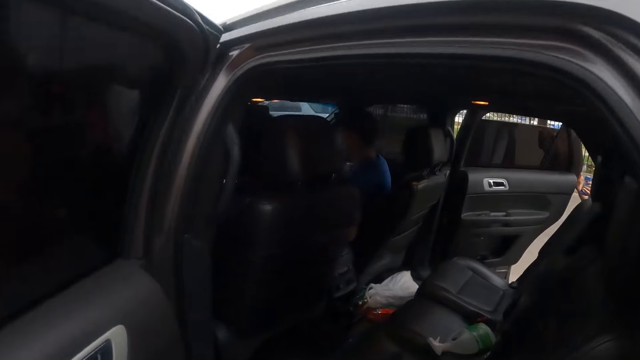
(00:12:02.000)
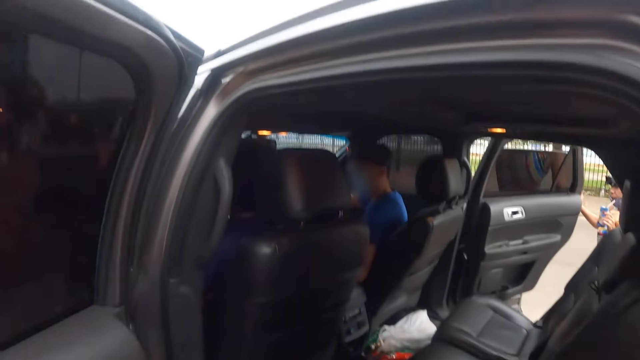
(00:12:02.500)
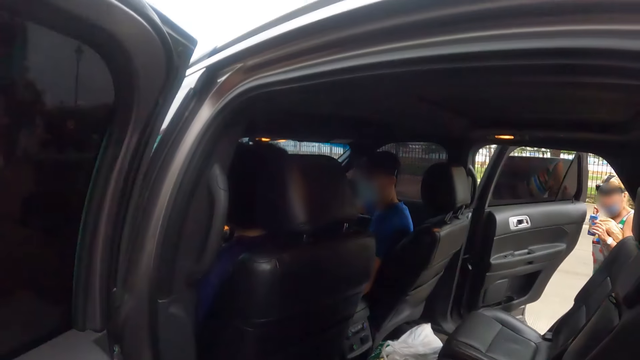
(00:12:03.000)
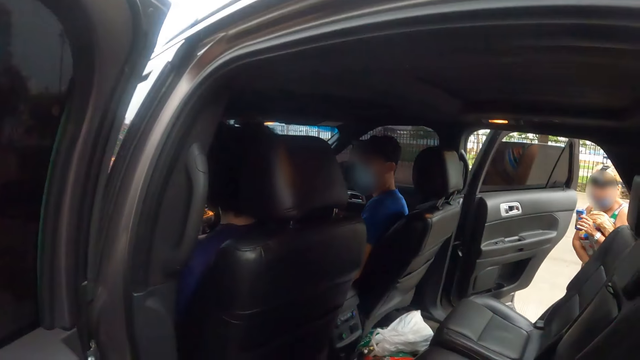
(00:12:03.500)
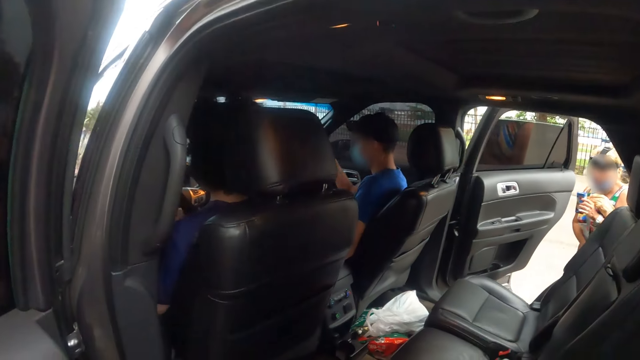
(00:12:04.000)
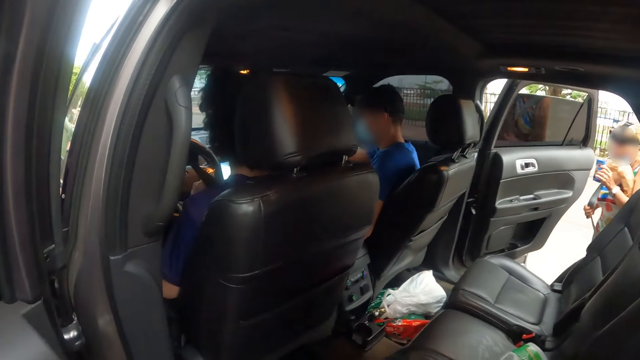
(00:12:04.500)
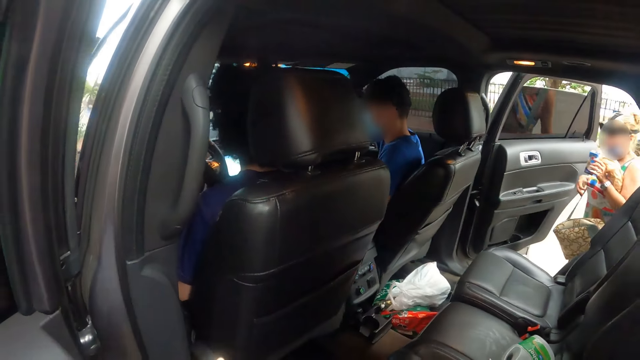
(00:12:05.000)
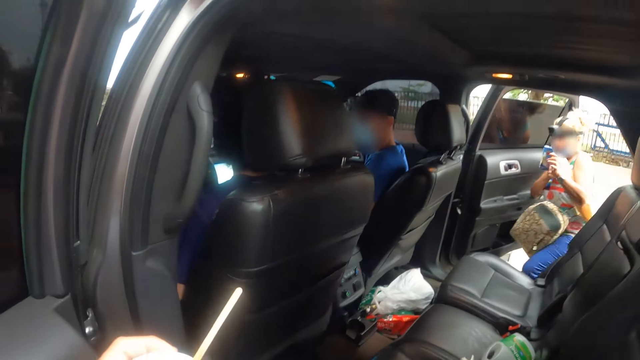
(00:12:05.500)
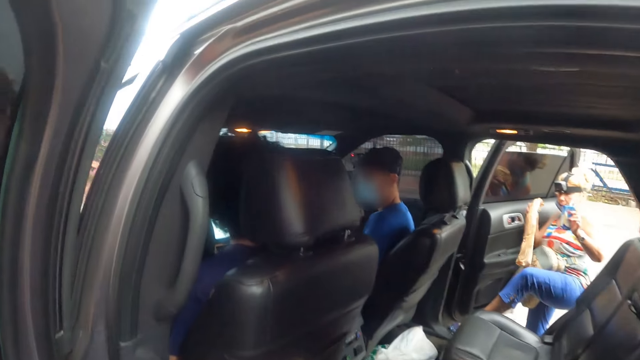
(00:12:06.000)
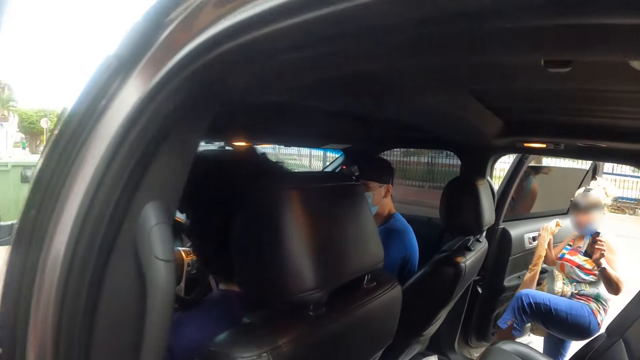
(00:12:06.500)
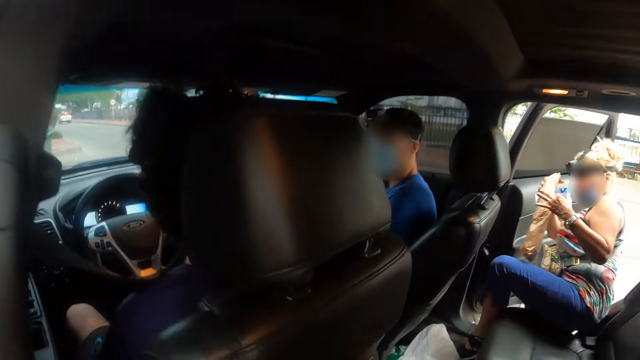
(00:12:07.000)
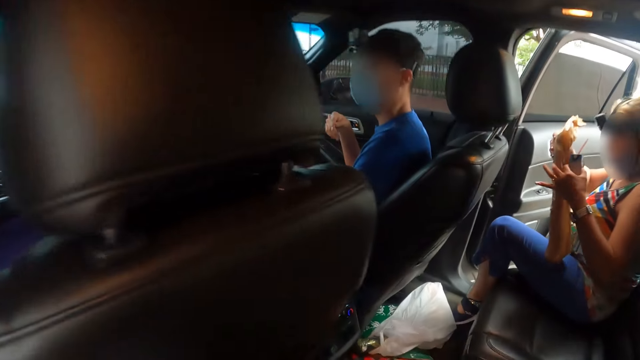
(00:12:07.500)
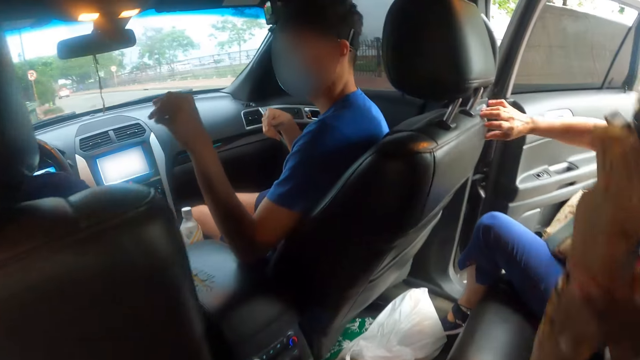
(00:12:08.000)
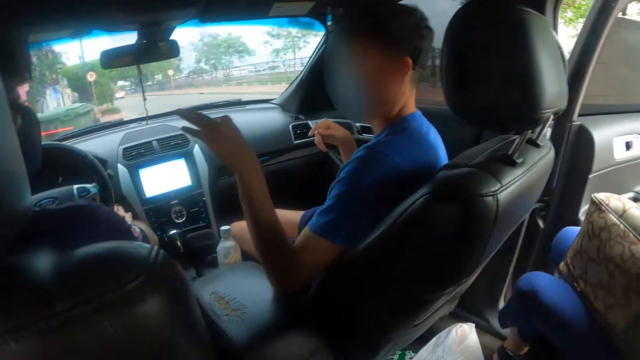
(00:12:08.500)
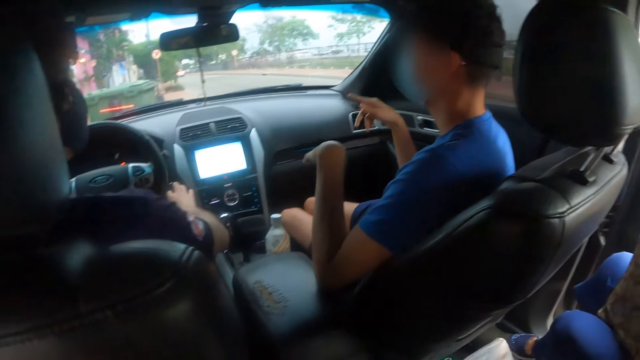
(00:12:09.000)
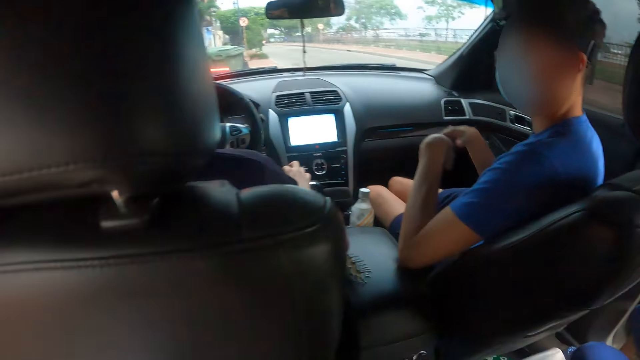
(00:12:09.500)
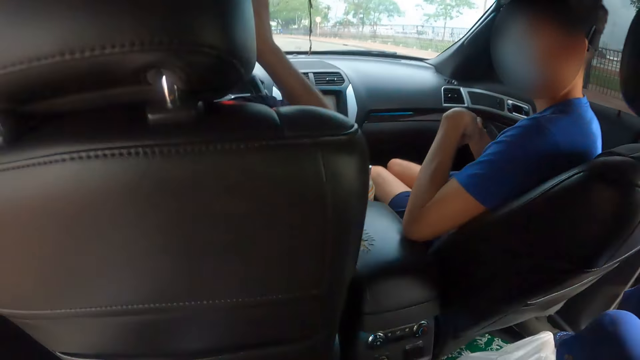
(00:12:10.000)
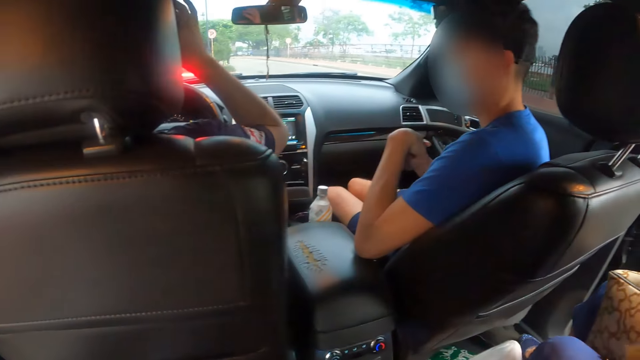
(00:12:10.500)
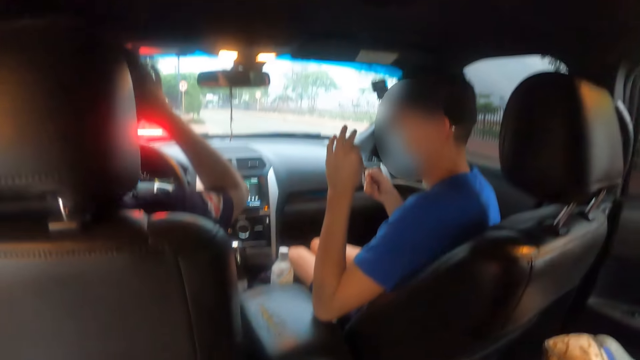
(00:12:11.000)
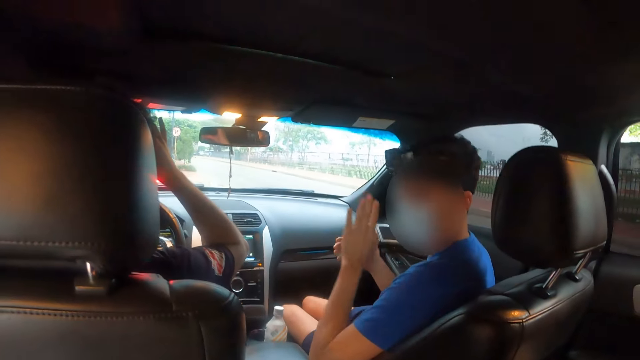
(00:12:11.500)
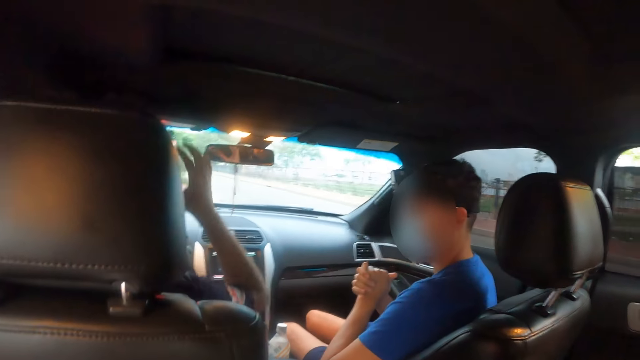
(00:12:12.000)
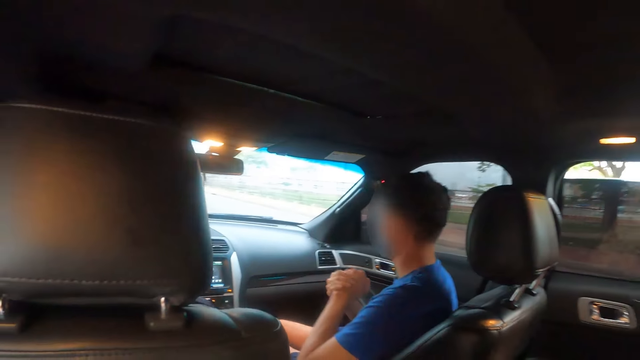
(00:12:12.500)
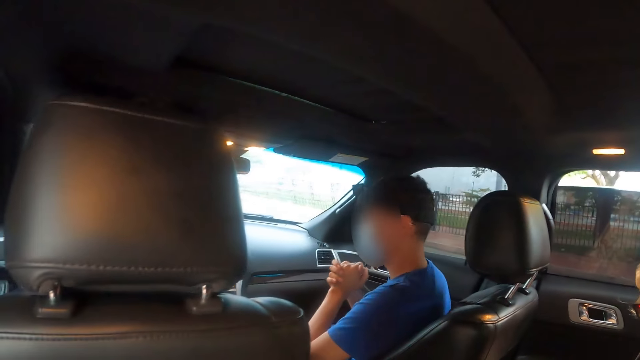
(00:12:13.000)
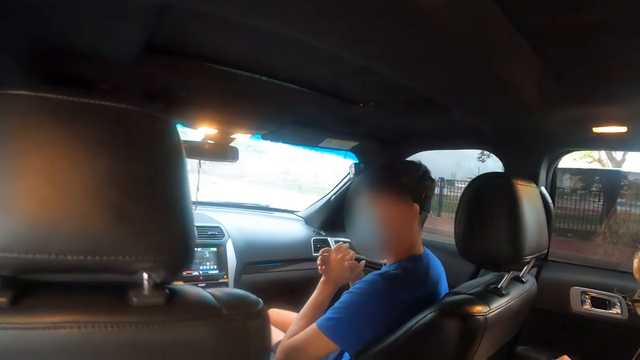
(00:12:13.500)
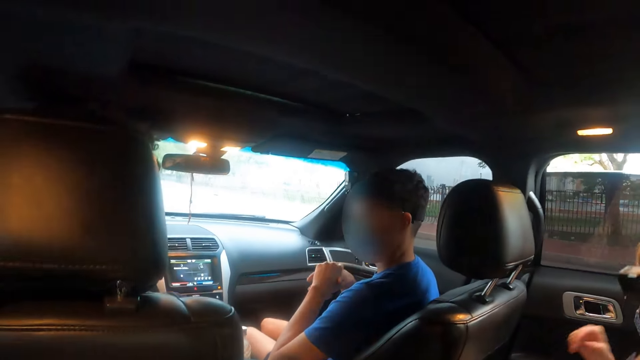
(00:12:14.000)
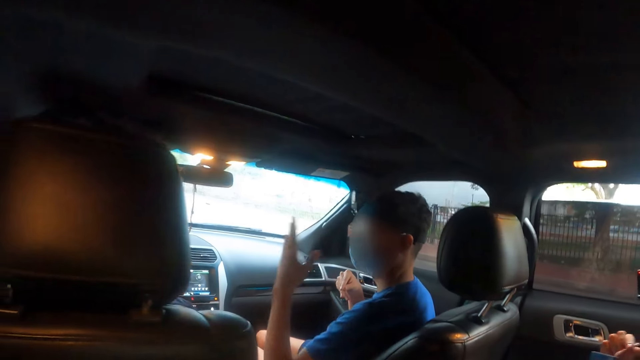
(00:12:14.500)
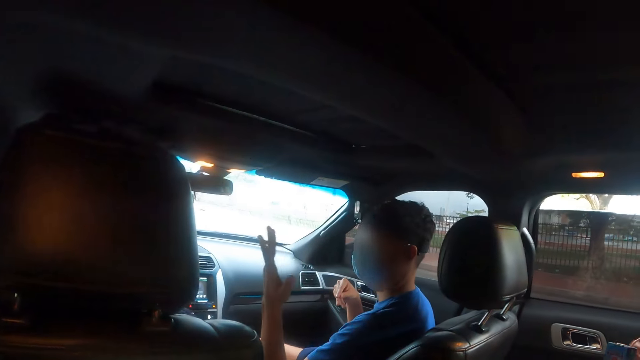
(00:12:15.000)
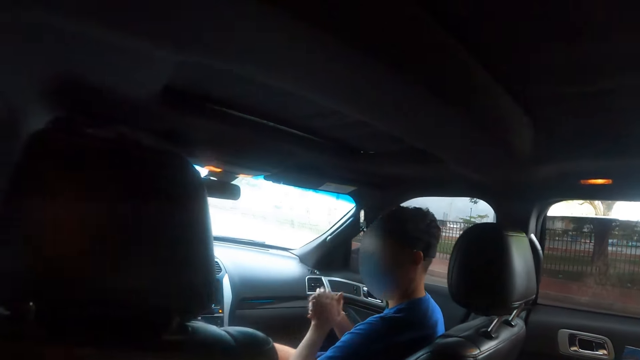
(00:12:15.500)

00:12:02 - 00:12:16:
A woman opens the car door, enters the car, adjusts her bag, lifts a khaki bag, and carries the packet drink. A man talks to another man. The woman sits on the car seat. The other man gestures. The first man adjusts the camera.

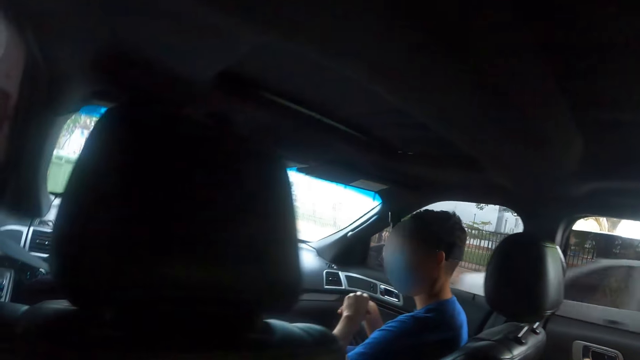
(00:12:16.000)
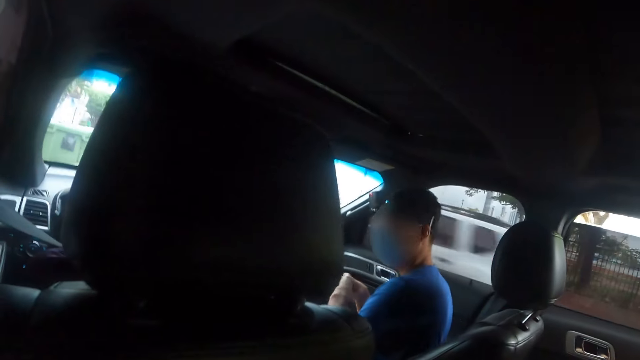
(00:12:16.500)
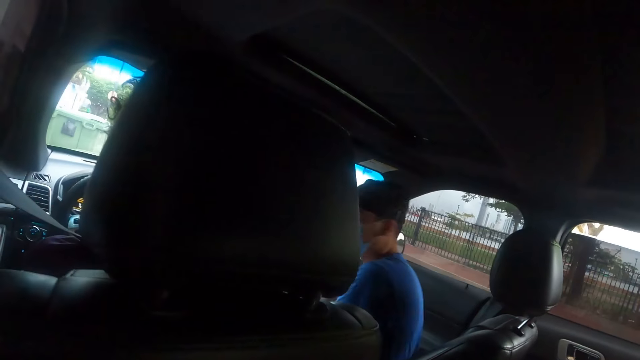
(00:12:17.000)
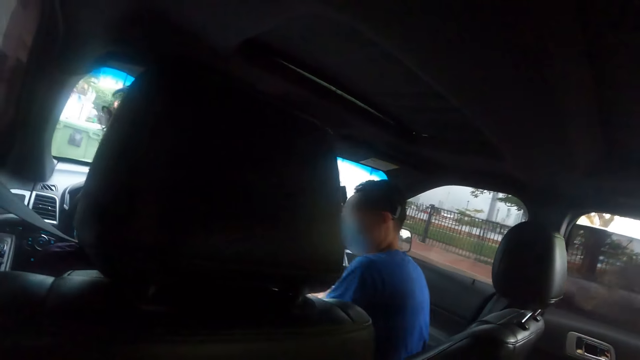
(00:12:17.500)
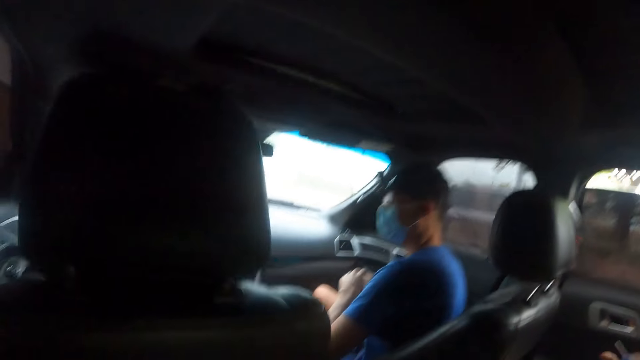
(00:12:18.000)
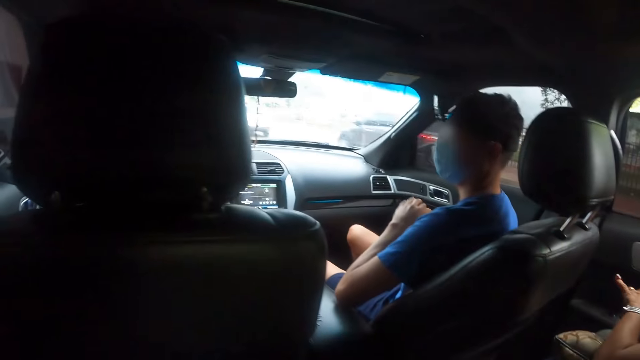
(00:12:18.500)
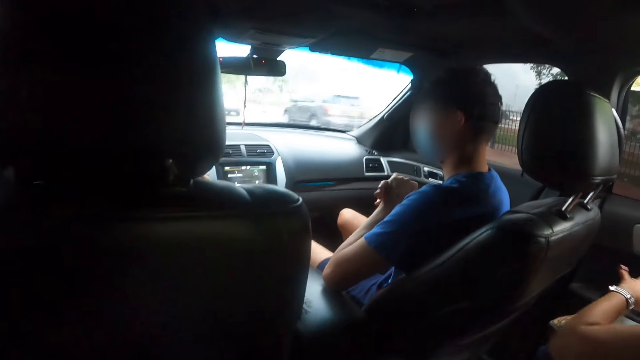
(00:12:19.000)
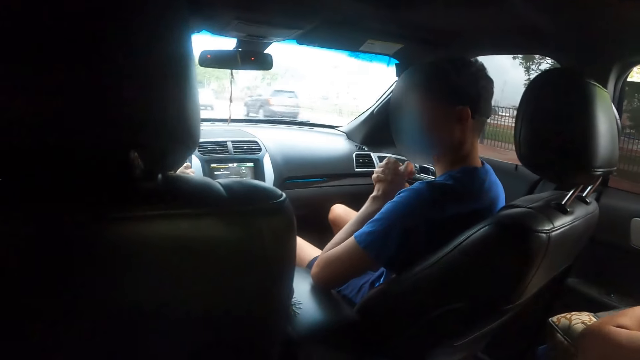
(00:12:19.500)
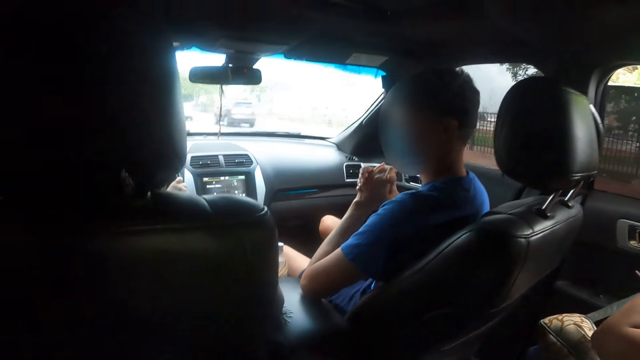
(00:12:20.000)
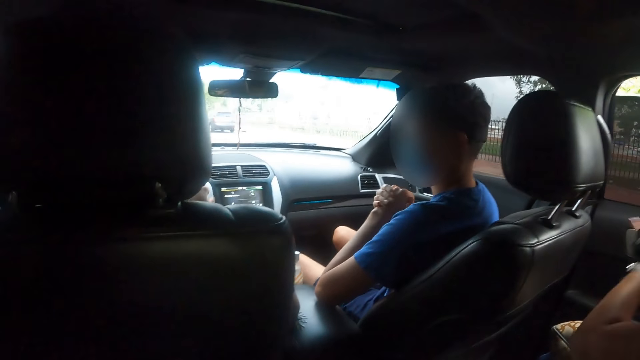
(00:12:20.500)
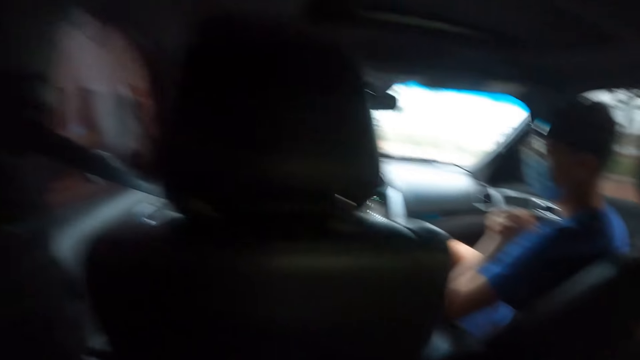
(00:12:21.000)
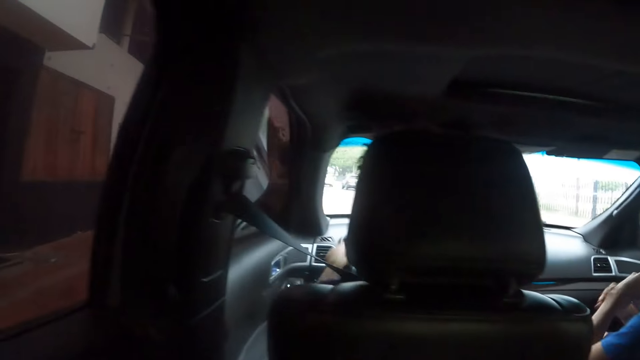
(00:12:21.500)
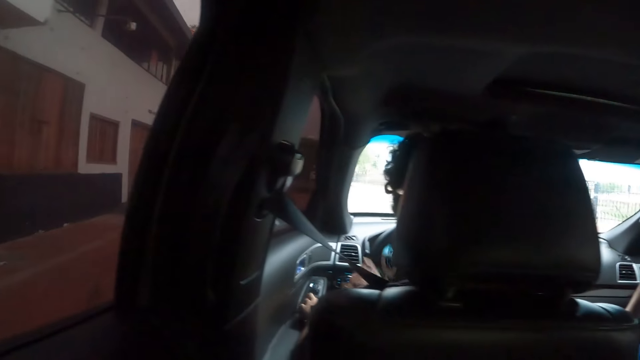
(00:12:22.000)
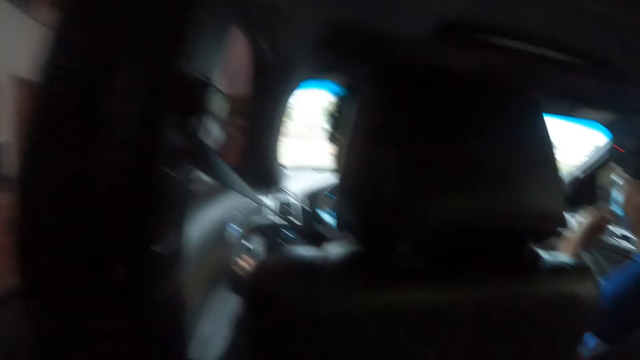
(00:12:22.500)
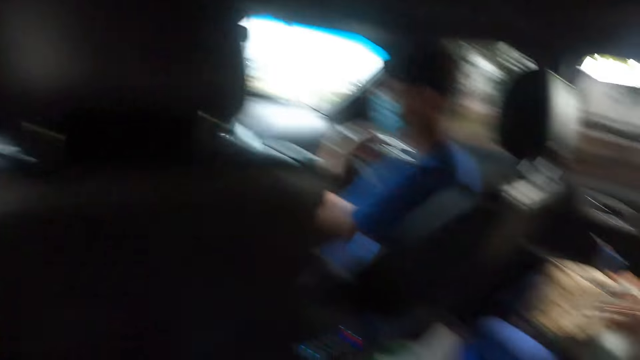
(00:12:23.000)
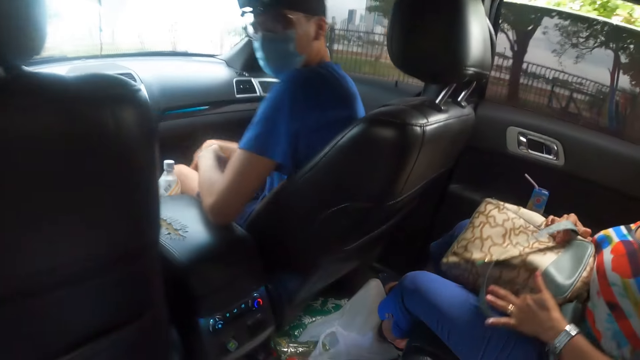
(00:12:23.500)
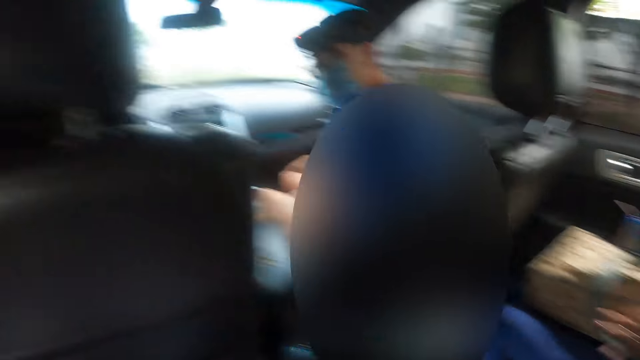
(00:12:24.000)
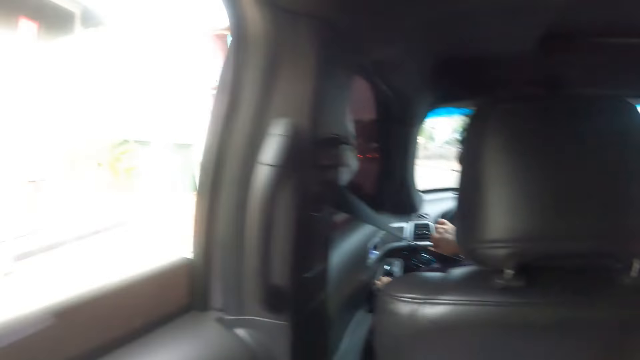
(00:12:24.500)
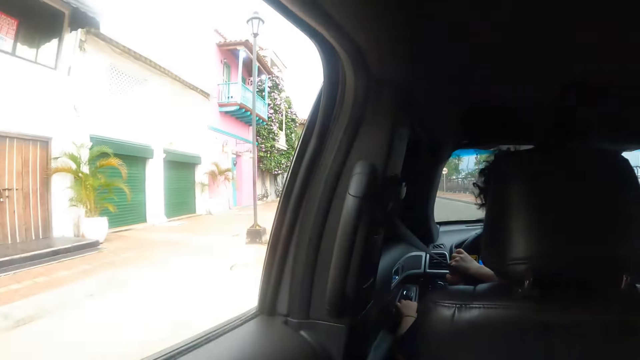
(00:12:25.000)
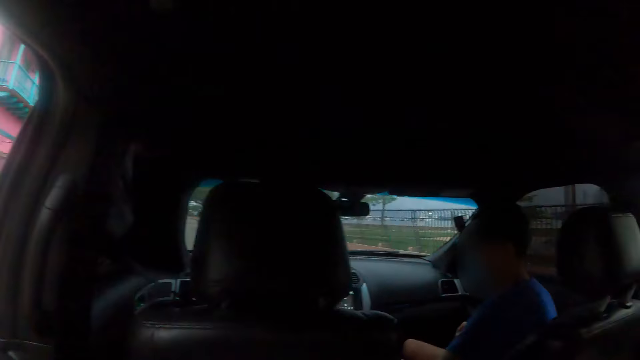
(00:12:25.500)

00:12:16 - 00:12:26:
A man drives the car on the road. The camera wearer stares around the car. A woman adjusts her bag. The camera wearer looks around.
